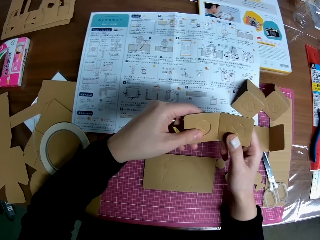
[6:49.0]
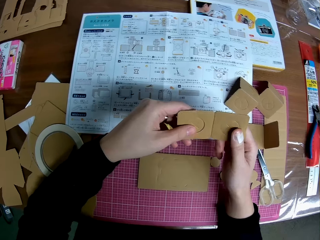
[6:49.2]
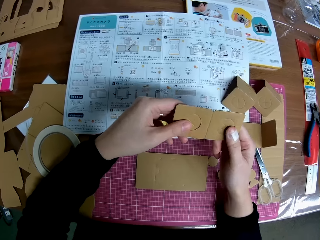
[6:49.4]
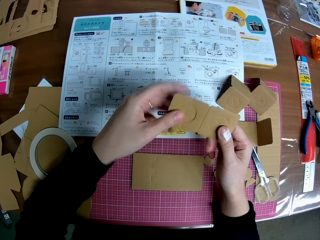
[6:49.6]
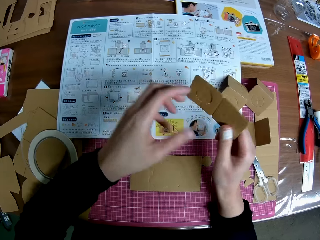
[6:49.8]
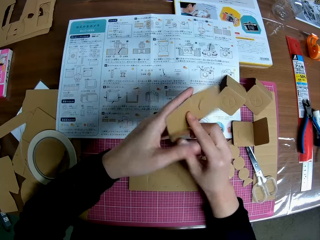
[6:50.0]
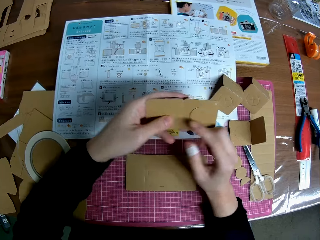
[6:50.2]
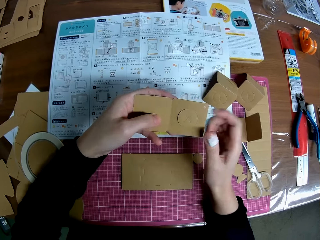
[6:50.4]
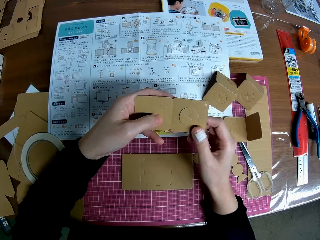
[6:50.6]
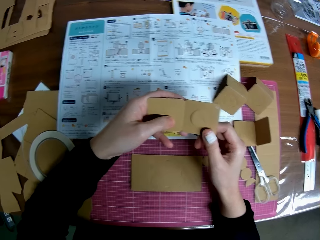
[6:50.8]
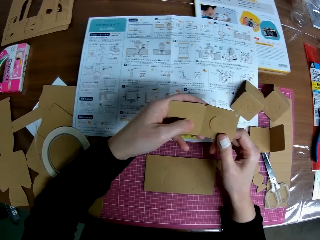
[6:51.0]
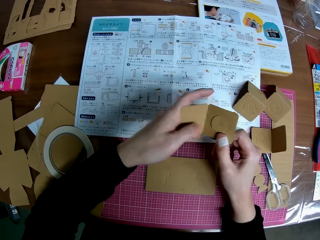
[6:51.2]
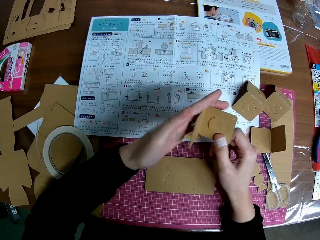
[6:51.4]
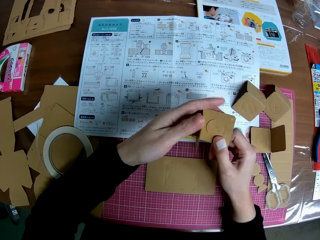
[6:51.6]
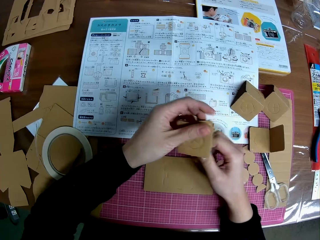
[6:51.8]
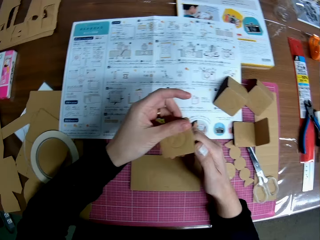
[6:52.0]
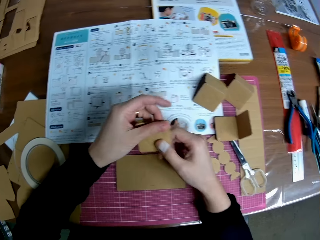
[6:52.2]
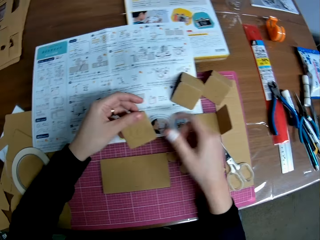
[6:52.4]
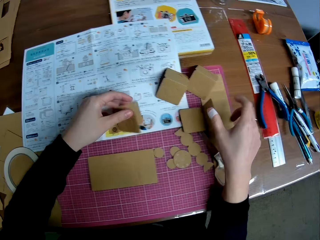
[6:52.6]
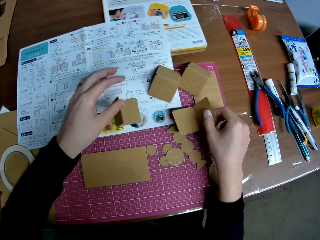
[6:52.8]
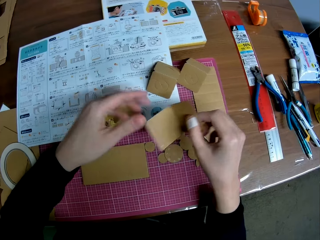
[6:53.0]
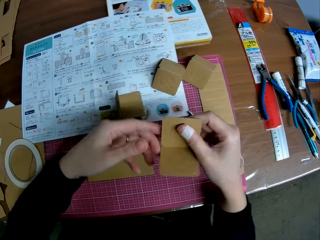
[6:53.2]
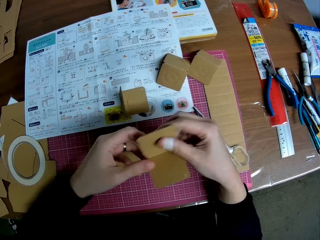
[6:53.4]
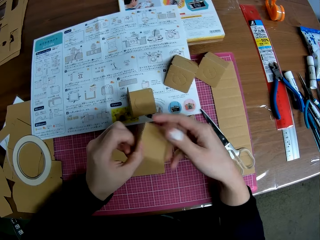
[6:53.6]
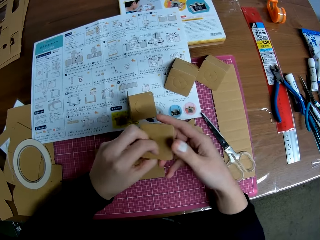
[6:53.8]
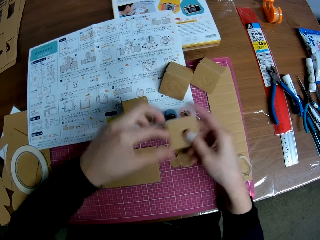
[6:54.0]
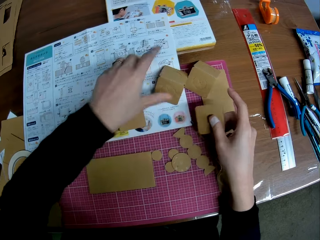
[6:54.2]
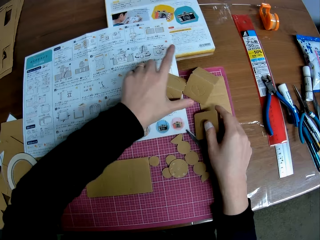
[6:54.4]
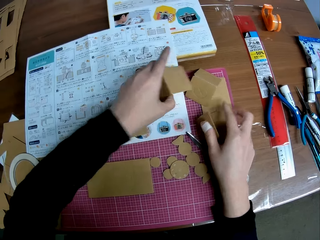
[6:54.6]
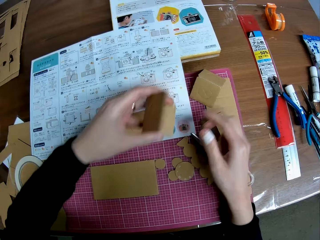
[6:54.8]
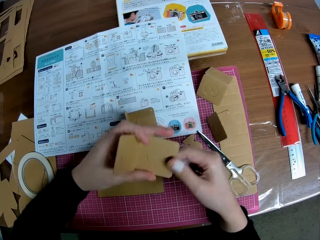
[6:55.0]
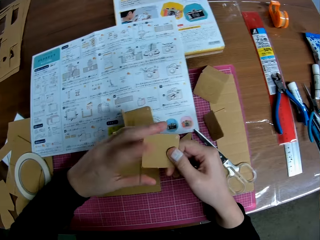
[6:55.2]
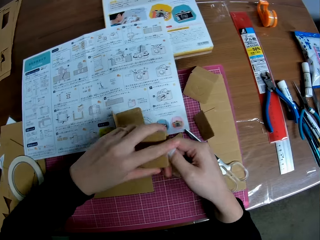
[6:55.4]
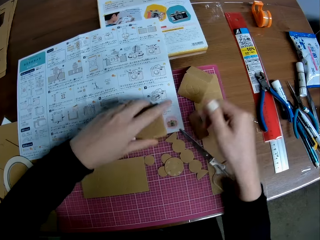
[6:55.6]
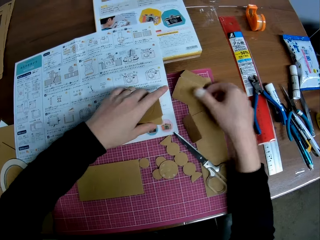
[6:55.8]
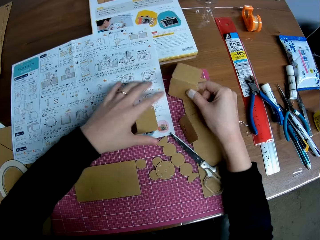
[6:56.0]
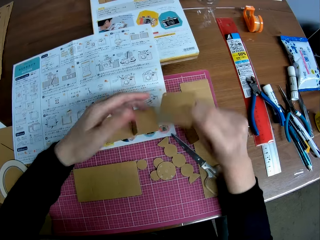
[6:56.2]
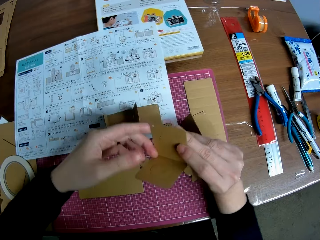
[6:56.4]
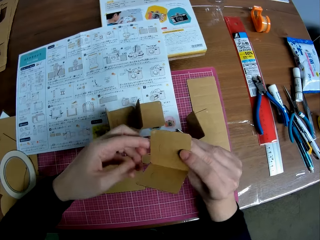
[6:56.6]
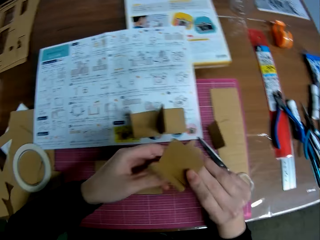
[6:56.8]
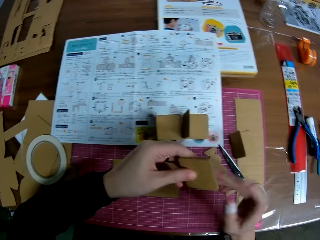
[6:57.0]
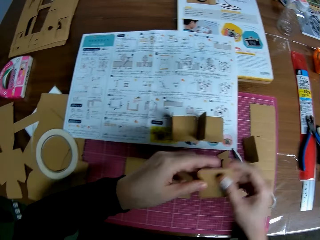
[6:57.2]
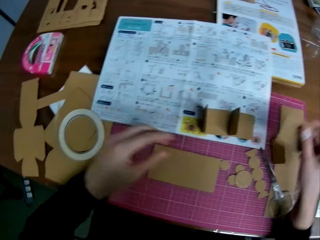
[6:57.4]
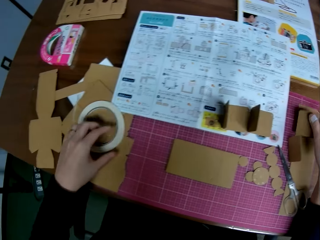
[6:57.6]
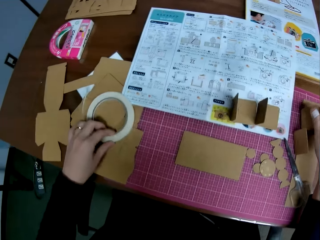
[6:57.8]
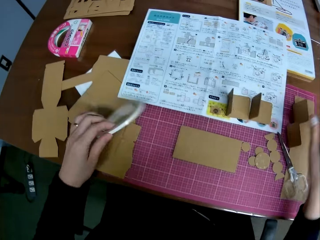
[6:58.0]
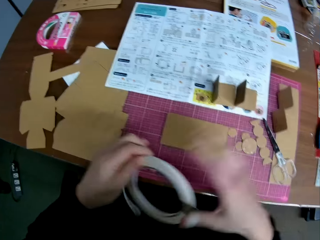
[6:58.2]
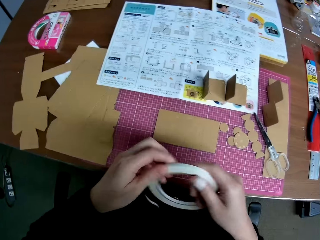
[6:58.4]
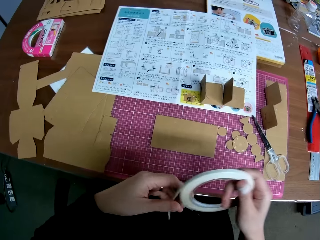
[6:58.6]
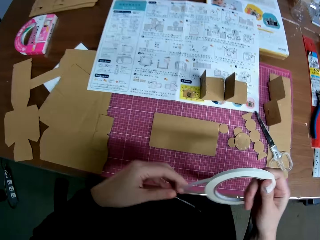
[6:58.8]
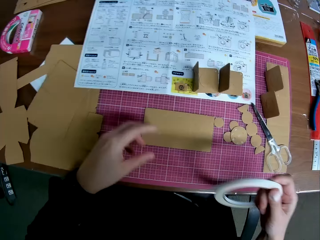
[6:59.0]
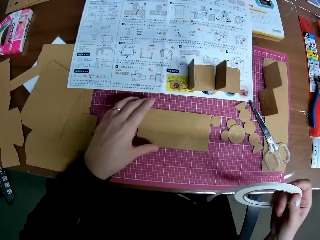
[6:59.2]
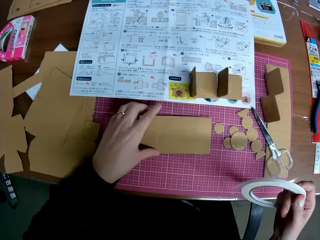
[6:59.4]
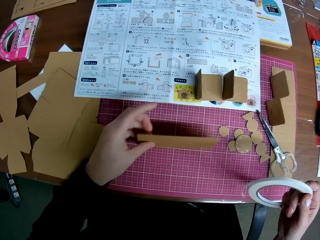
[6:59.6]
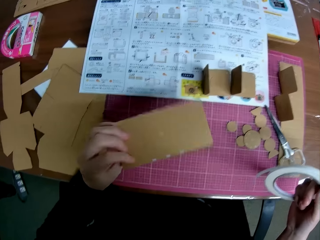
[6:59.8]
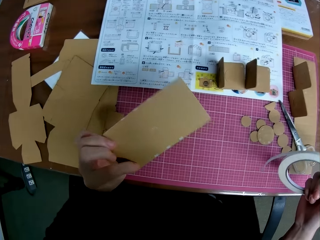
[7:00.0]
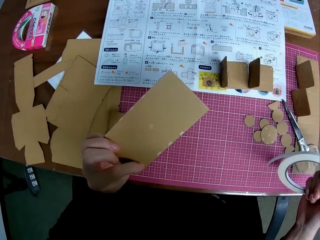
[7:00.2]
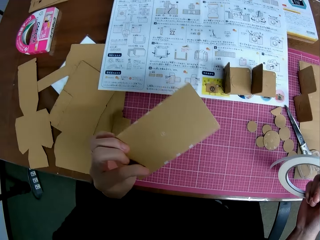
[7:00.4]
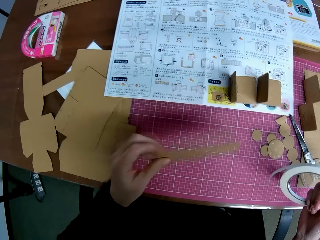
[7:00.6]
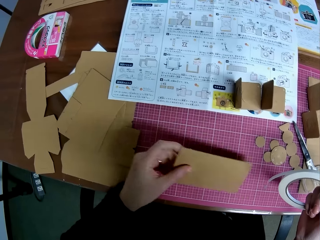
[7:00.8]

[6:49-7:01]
The camera wearer flips the carved shape with his right hand. He holds the carved shape with both hands. He folds the carved shape with both hands. He drops the folded carved shape on the table with his left hand. He picks up another folded carved shape on the table with his right hand. He turns the folded carved shape with both hands. He drops the folded carved shape on the table with his right hand and picks up another folded carved shape on the table with his left hand. He holds the folded carved shape with both hands. He drops the folded carved shape on the table with his left hand. He picks up another folded carved shape on the table with his right hand. He presses the folded carved shape with his left hand. He drops the folded carved shape on the table with his right hand. He folds the carved shape or paperboard. He picks up the cello tape on the table with his left hand. He passes the tape to his right hand. He picks up the other carved shape on the table with his left hand.

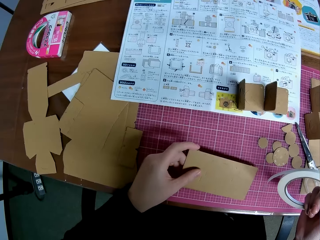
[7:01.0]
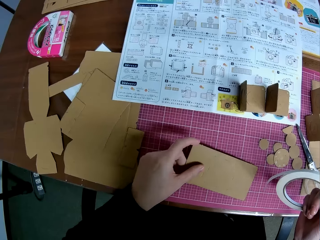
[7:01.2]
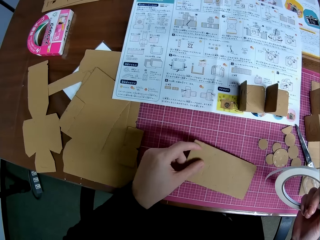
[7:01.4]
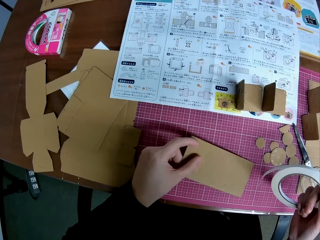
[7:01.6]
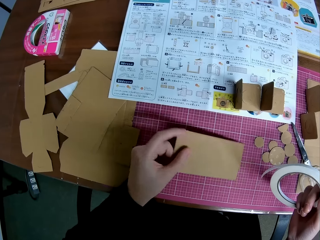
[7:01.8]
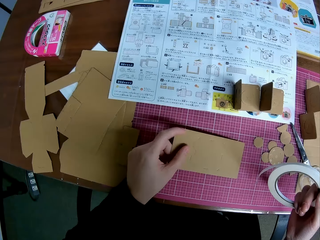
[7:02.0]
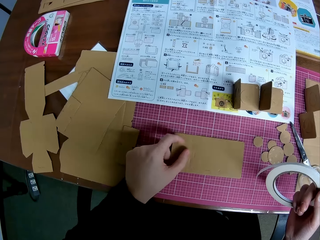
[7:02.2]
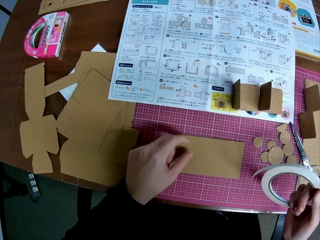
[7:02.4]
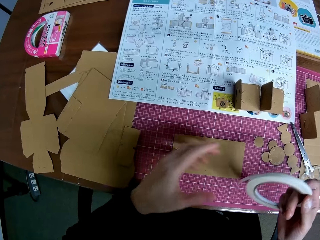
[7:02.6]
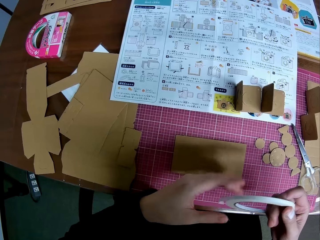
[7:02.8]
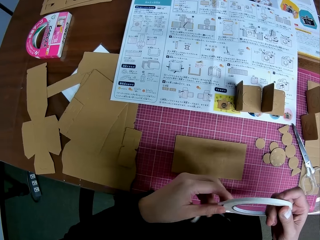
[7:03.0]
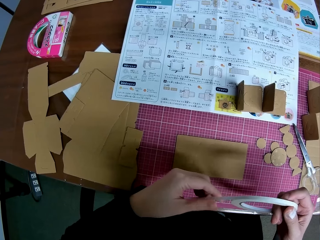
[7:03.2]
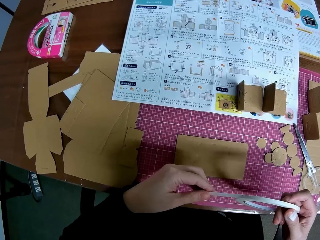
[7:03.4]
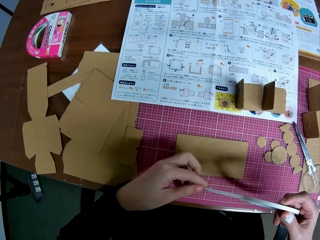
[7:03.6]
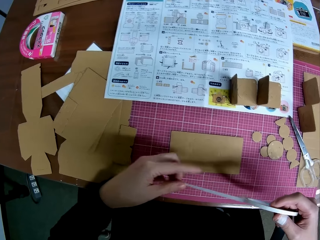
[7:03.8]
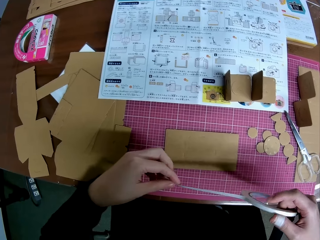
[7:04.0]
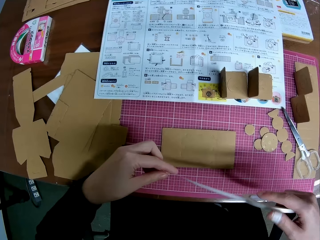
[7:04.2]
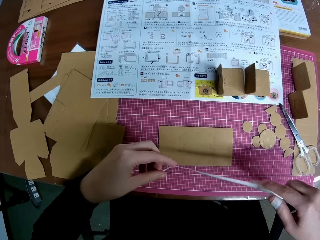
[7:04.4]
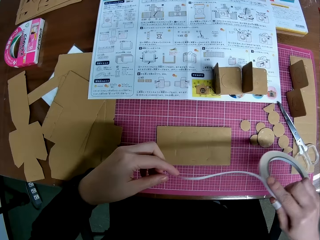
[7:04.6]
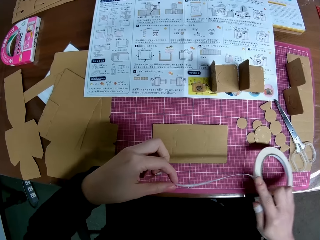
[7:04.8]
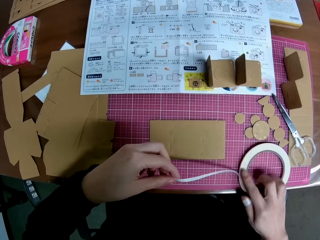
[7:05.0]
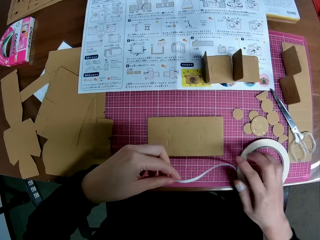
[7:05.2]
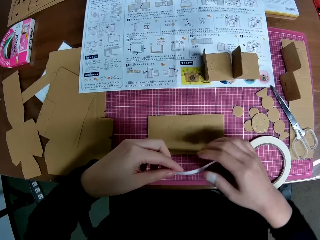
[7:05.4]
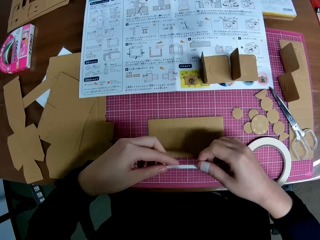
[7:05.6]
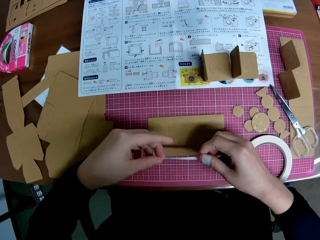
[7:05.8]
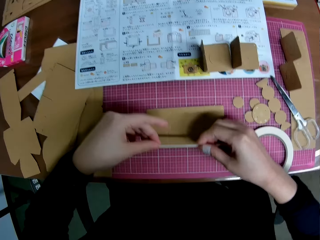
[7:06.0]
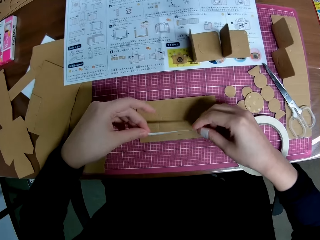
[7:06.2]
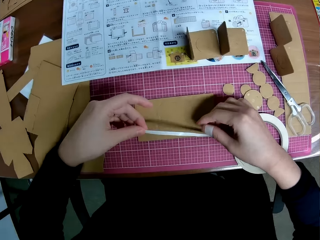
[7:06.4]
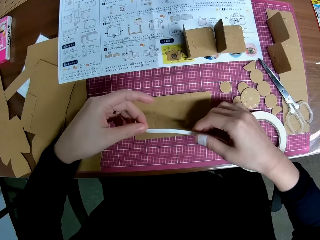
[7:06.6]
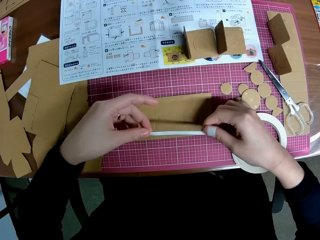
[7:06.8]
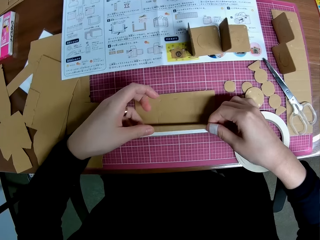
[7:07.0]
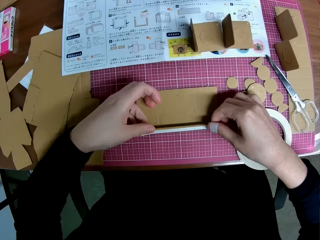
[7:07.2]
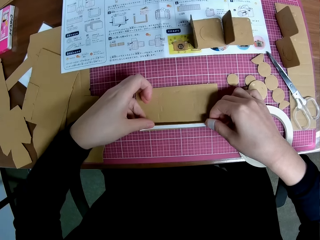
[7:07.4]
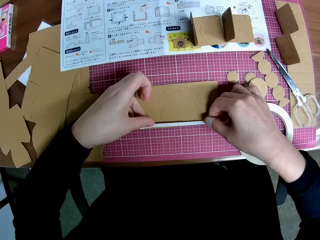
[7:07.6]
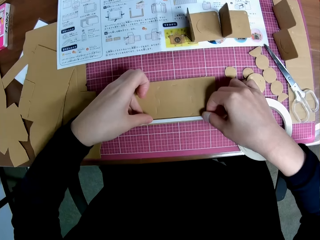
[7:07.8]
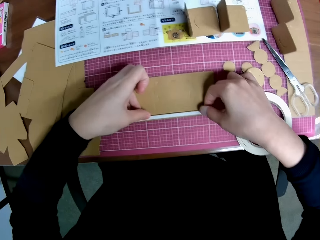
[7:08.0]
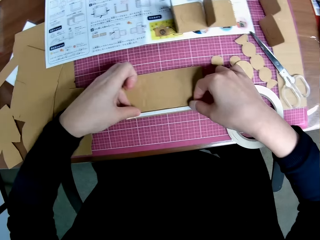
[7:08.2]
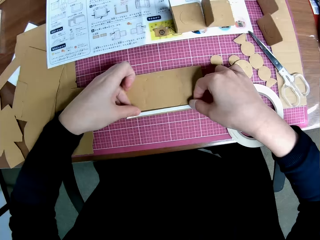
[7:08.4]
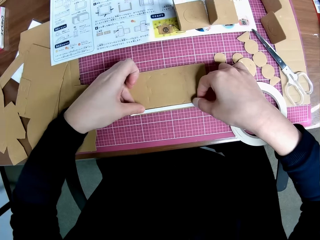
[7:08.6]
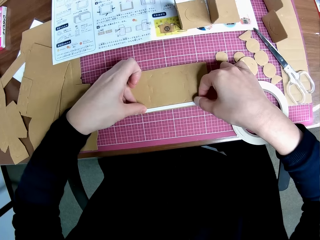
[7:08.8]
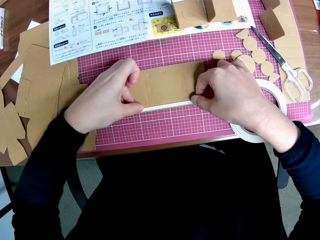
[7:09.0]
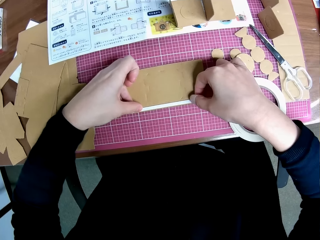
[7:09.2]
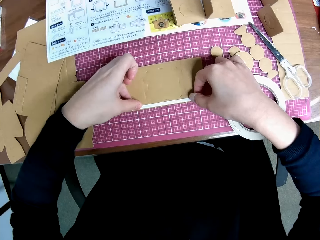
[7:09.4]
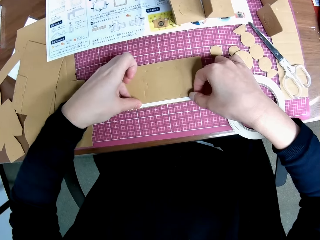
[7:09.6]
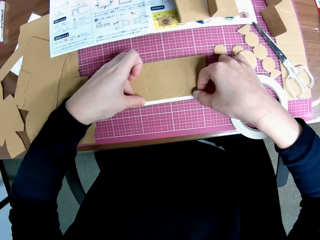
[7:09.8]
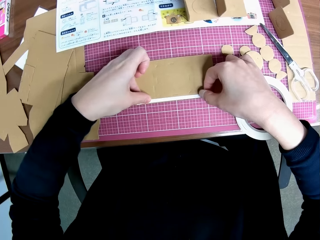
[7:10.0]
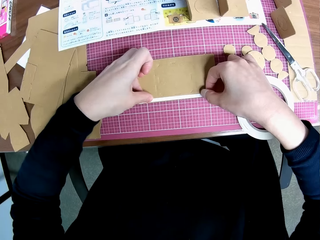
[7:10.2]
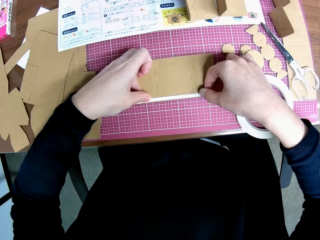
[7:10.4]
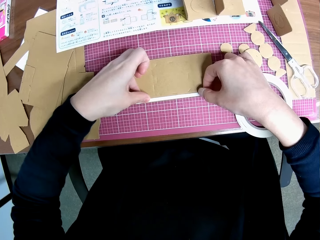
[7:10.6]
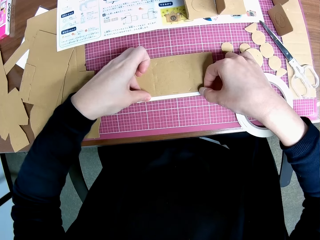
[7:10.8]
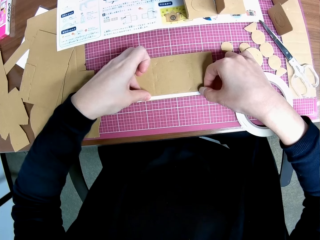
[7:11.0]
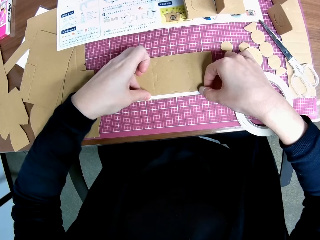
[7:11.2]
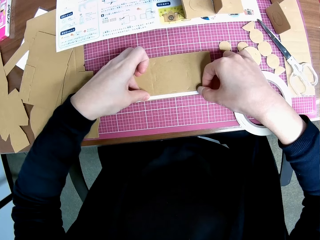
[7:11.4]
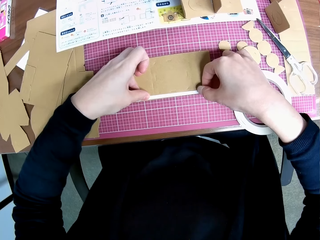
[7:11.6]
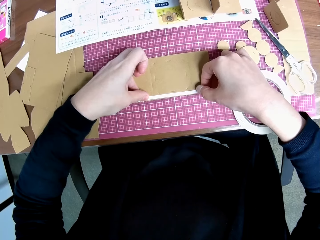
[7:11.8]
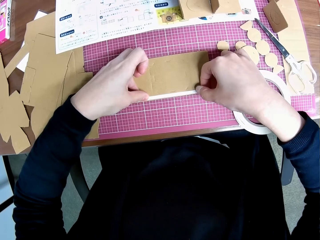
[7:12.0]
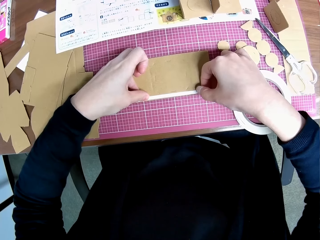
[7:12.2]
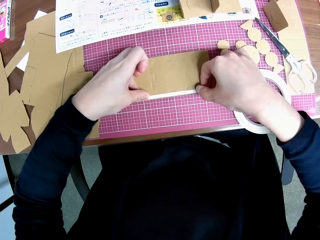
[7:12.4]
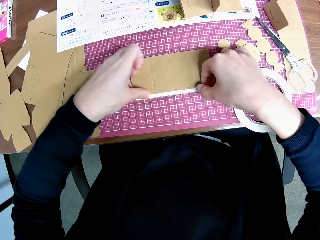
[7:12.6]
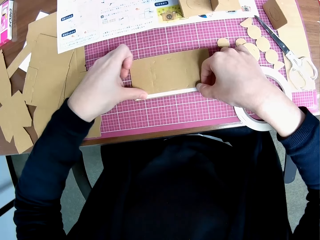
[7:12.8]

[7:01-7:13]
The camera wearer drops the other carved shape on the table. They elongate the cello tape. They drop the tape on the table. They tape the carved shape on the table with the tape.
